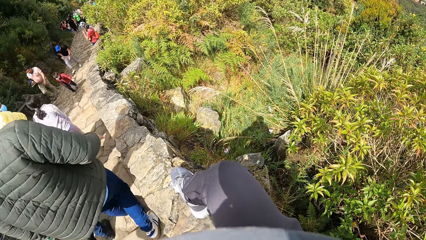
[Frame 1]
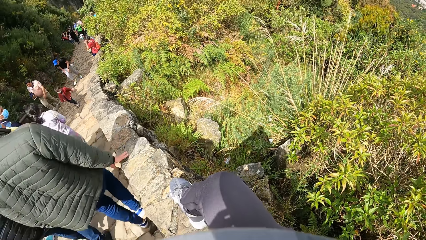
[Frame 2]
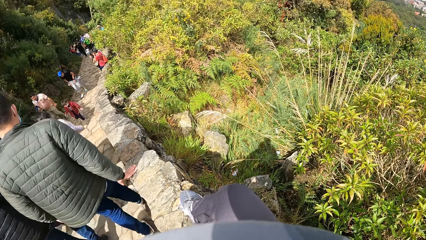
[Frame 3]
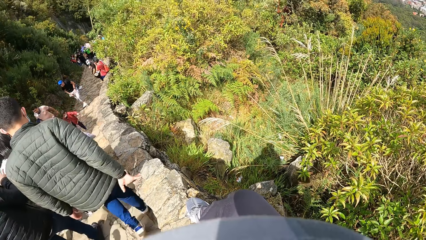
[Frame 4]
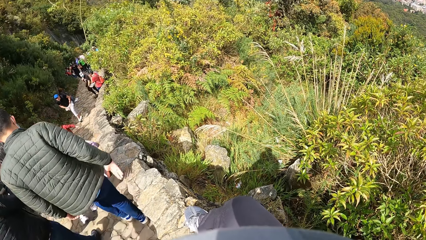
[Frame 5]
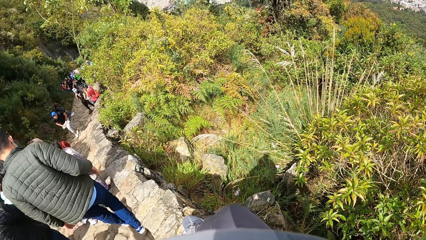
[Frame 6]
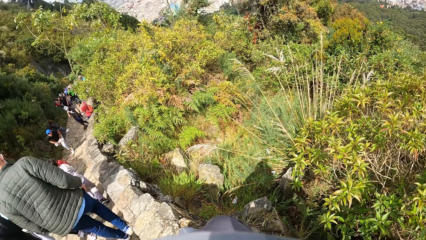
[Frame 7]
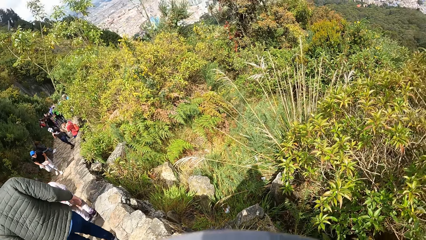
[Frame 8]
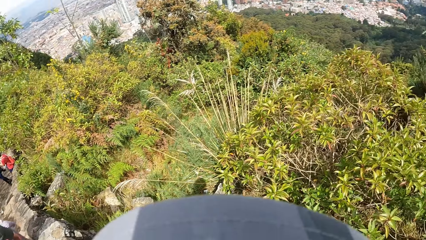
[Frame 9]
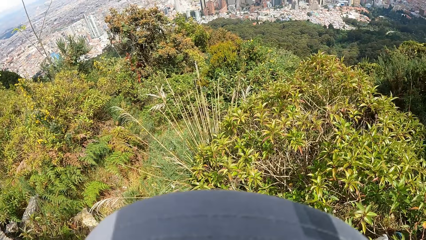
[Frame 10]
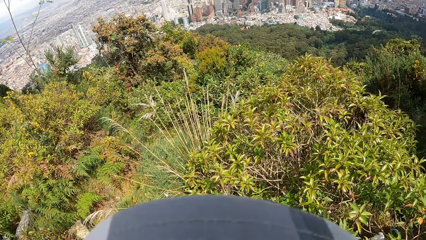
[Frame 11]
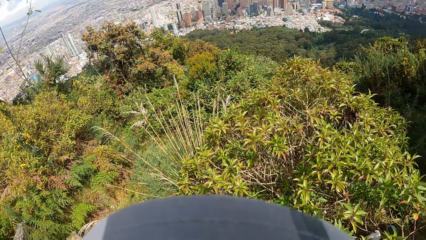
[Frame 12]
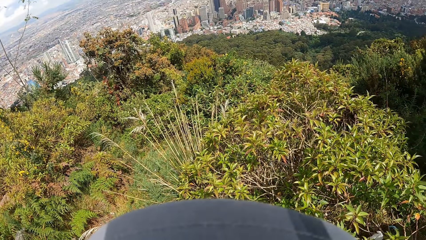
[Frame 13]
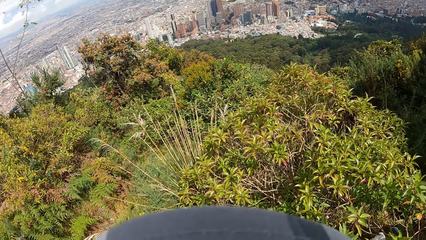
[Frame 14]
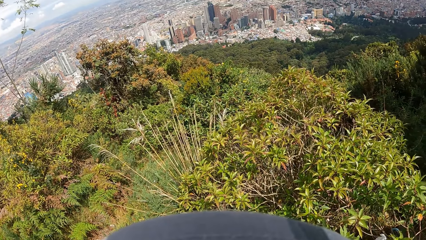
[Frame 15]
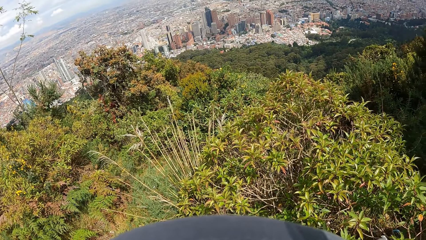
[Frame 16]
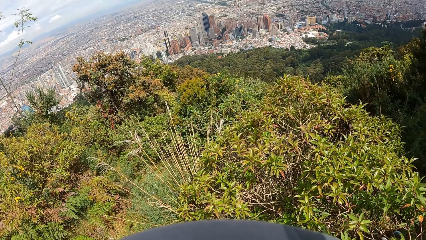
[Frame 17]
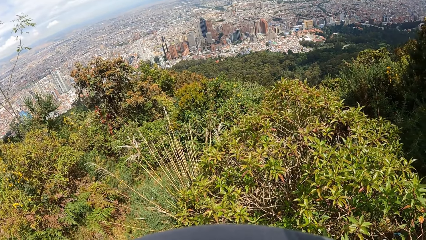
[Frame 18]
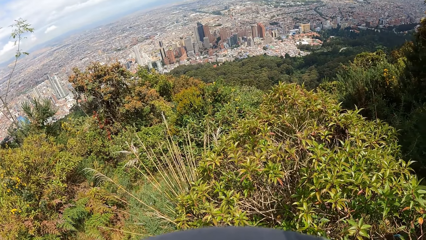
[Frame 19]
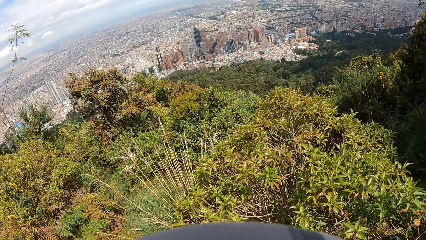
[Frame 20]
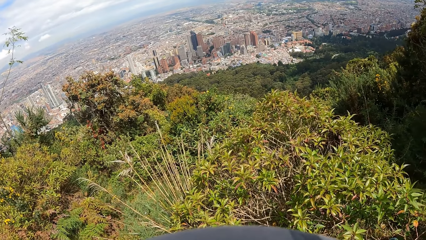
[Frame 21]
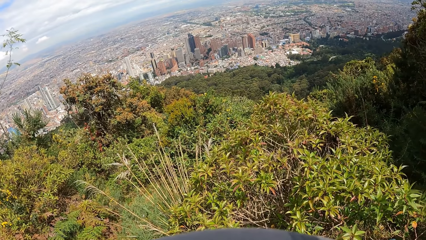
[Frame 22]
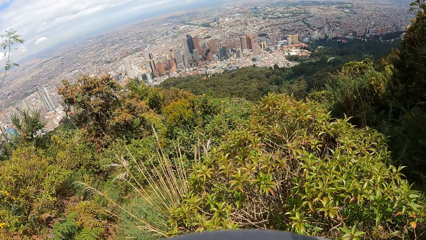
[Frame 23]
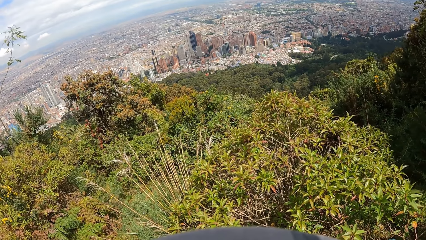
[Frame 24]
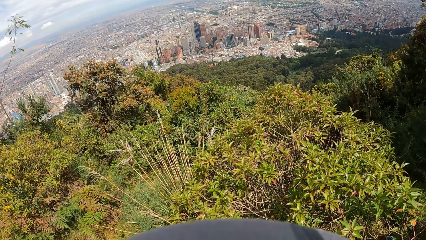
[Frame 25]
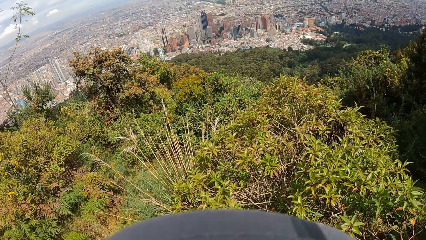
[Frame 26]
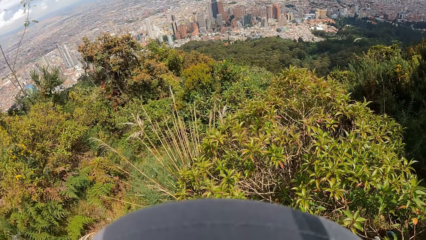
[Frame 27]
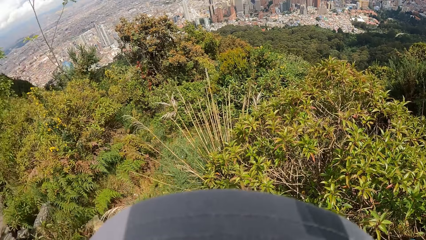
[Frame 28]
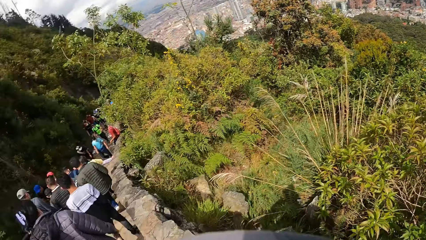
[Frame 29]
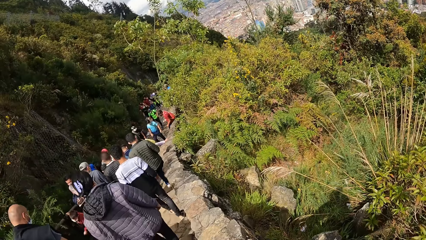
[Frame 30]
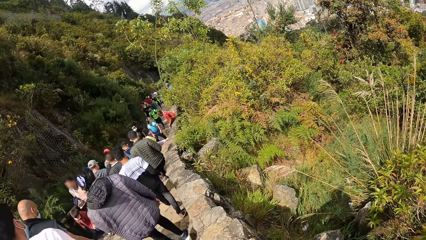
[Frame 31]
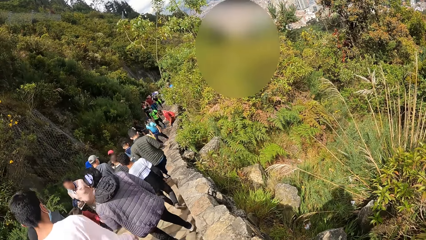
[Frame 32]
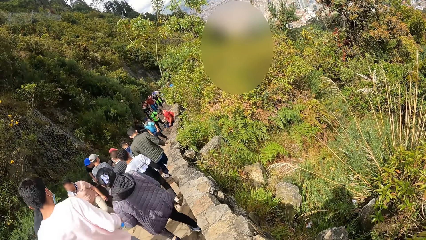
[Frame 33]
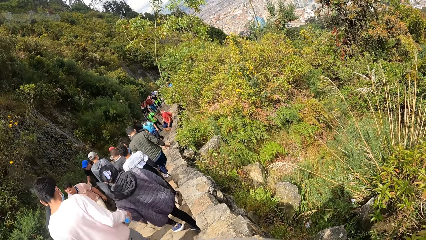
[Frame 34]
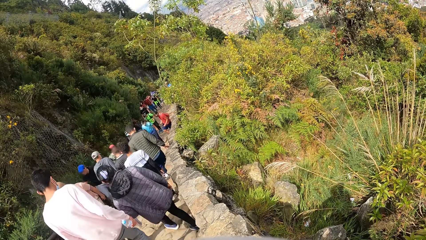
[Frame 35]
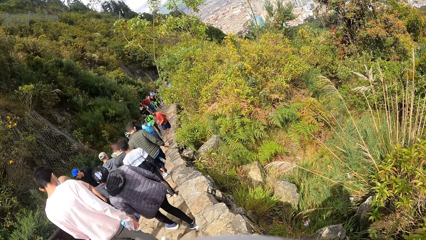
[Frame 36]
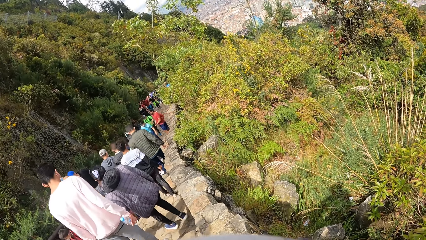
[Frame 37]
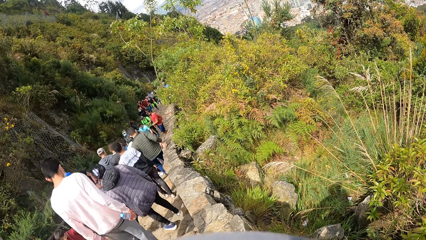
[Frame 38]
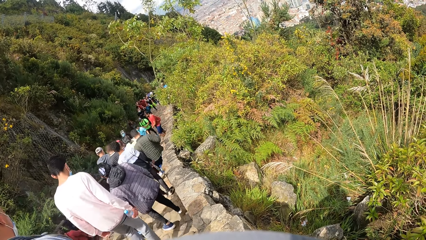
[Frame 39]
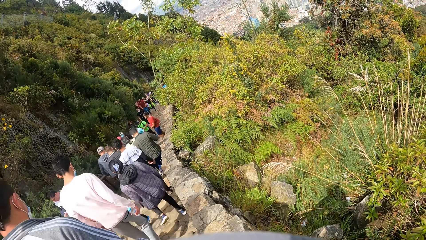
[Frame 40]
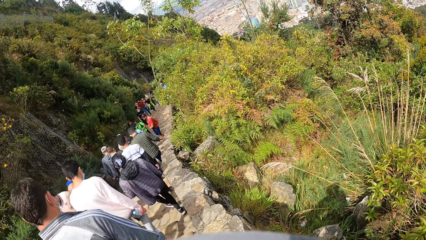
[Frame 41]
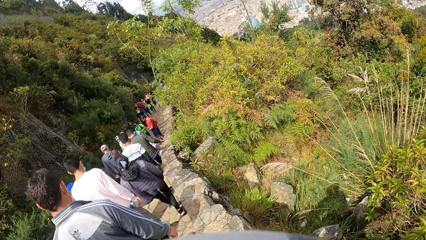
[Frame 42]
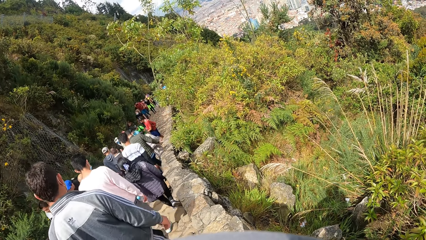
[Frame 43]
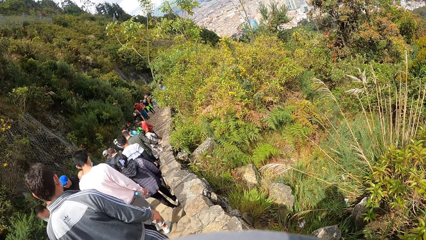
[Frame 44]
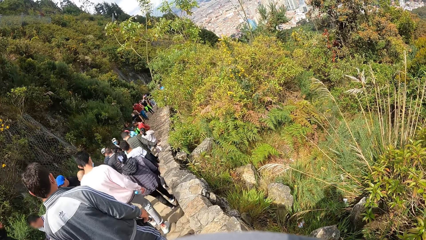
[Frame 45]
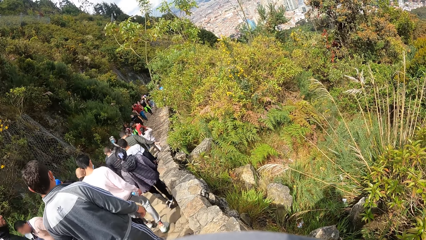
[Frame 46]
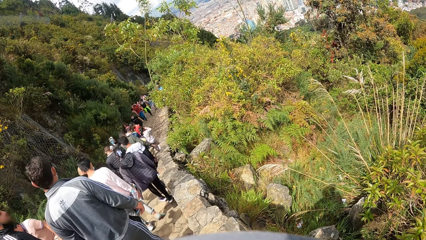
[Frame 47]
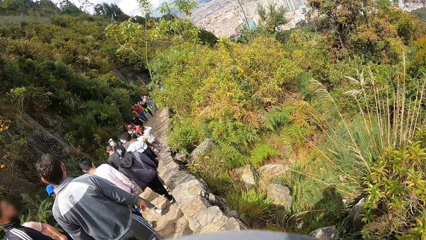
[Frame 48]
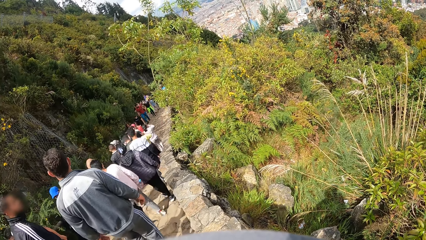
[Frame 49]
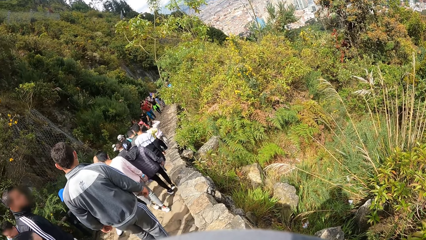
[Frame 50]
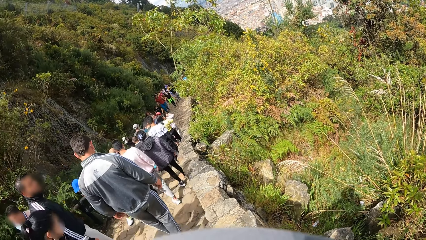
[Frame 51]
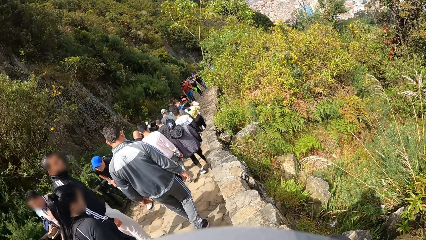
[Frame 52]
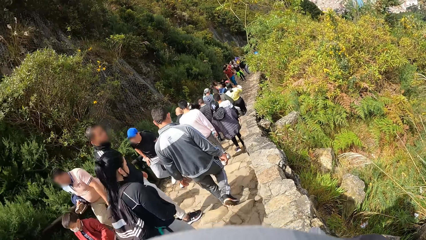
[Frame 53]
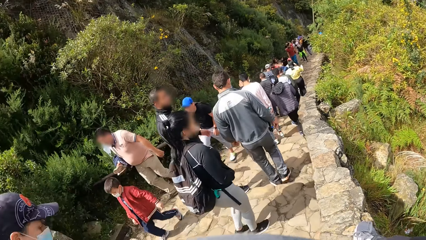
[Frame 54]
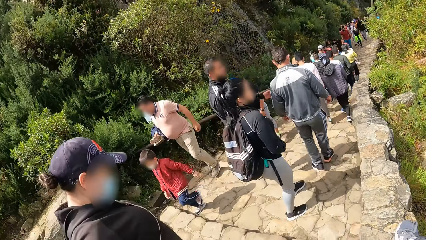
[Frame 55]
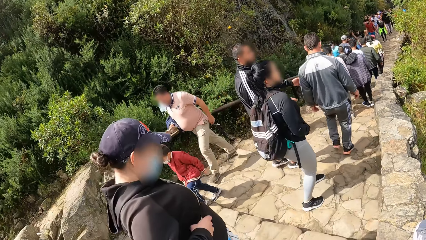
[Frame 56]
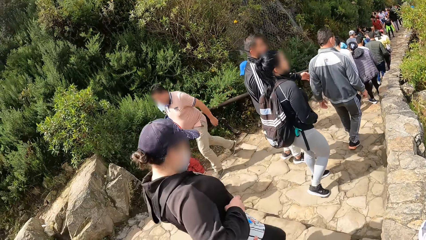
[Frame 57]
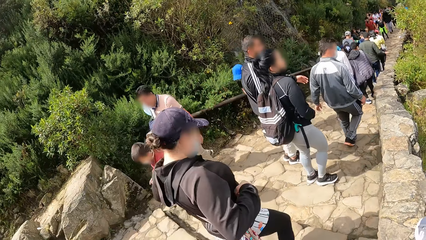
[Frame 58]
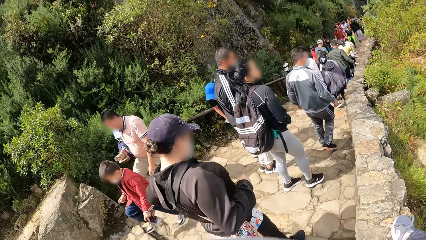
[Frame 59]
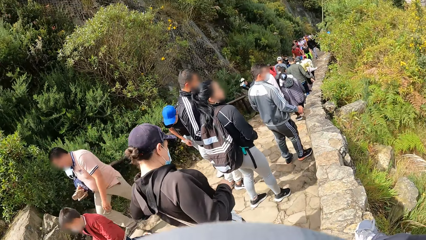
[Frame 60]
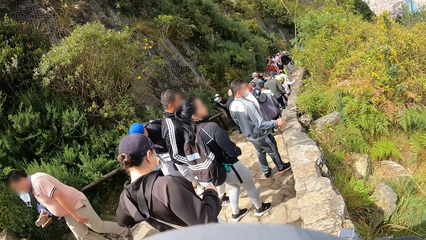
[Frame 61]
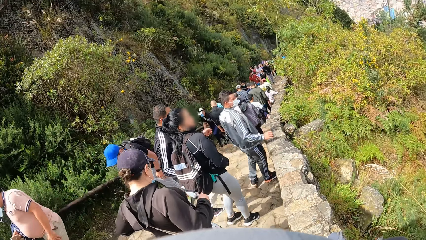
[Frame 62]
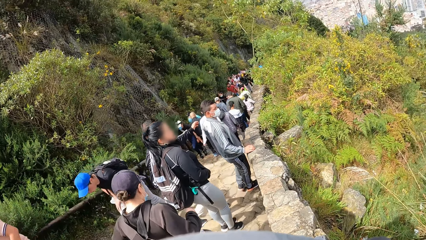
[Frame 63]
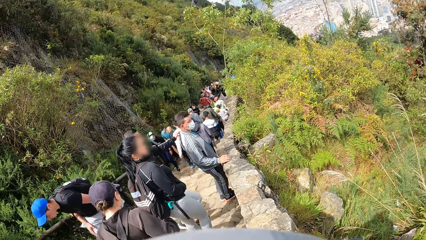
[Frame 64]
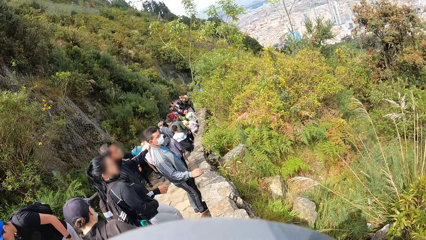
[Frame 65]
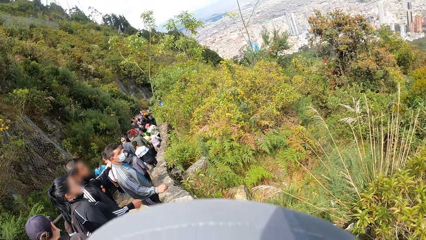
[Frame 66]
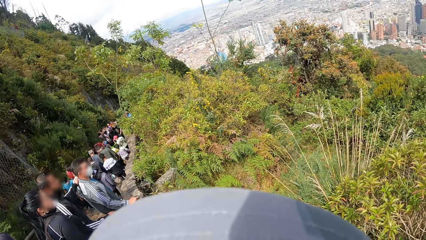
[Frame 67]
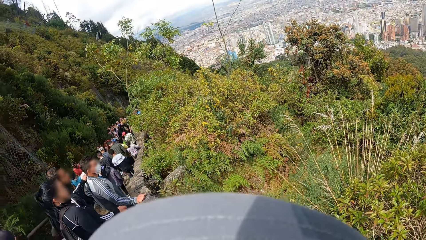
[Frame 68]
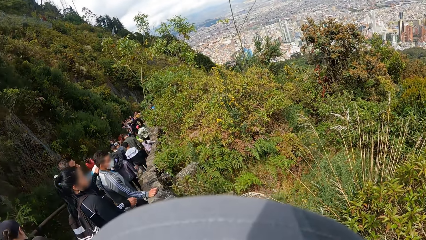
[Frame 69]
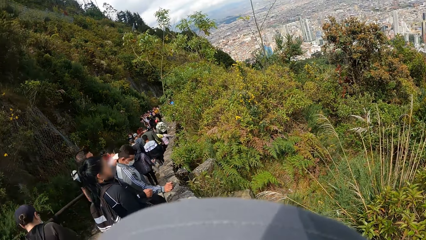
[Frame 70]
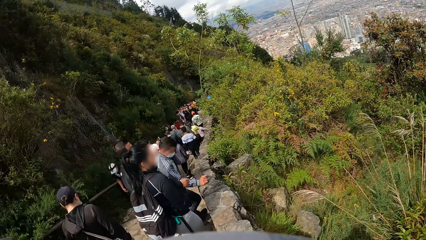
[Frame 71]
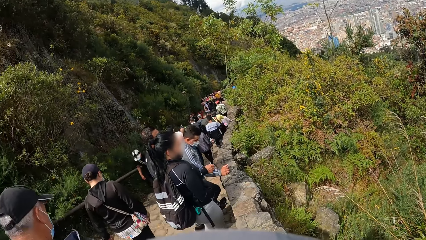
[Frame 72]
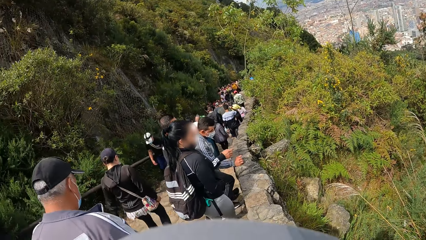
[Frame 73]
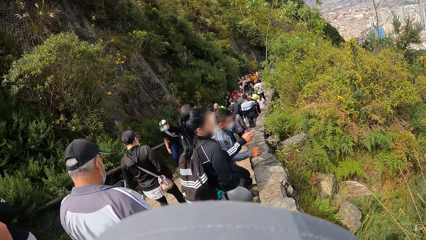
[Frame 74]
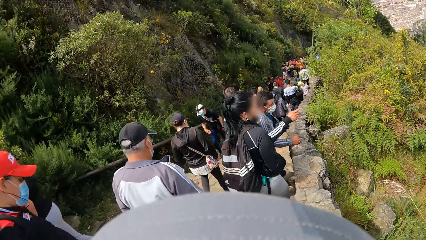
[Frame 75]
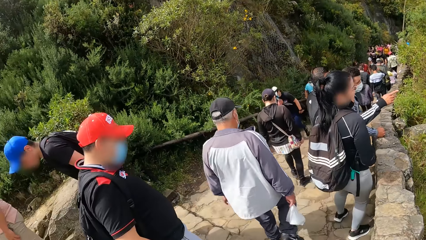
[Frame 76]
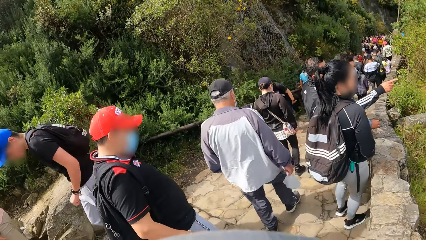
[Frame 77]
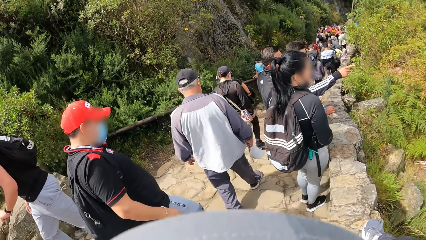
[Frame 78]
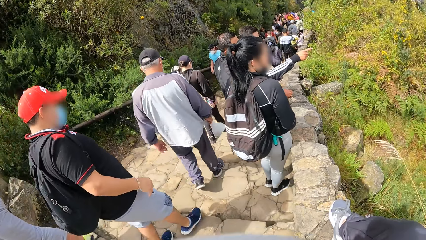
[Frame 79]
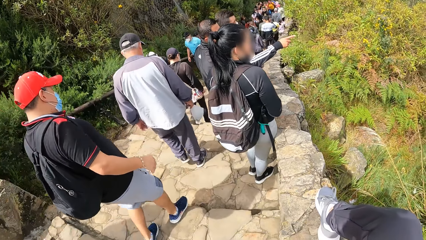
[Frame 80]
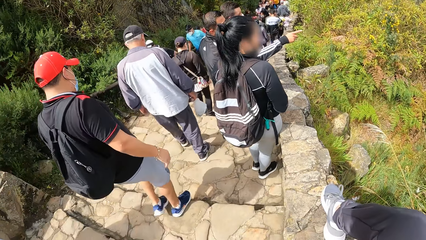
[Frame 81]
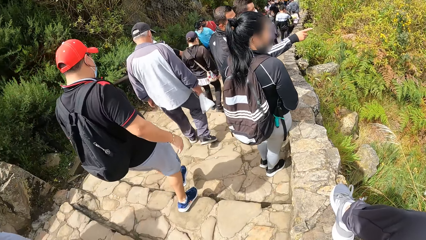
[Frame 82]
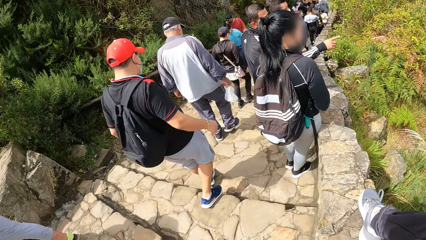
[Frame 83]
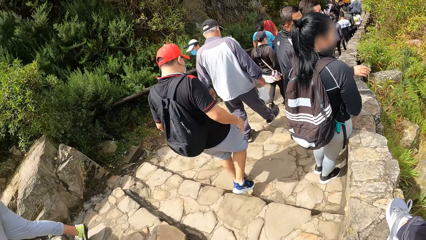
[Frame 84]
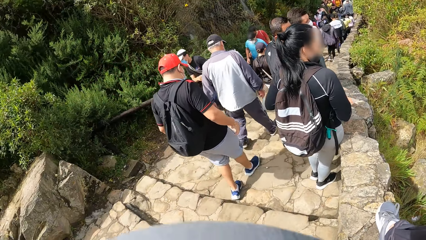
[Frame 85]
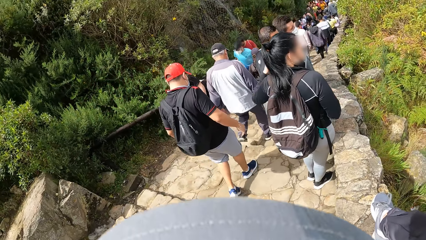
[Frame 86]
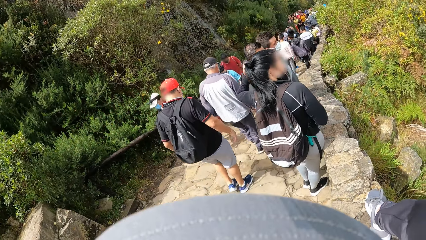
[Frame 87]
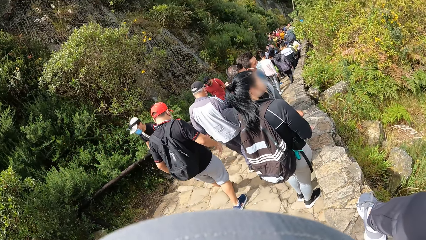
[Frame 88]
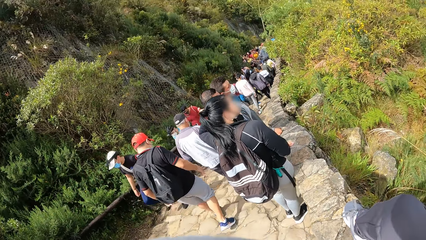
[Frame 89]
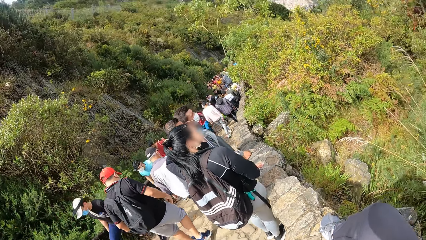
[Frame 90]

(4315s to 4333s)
The camera wearer stares to the vegetation. They stare to the people as they walk along the walkway.
